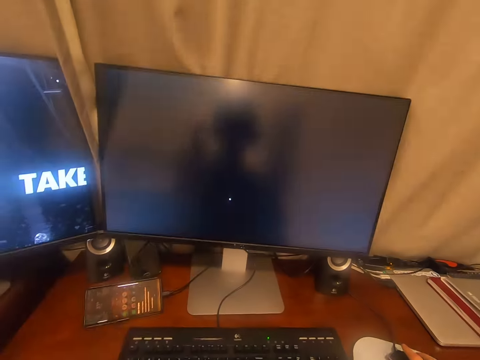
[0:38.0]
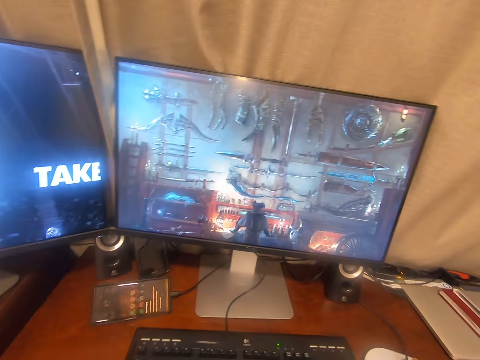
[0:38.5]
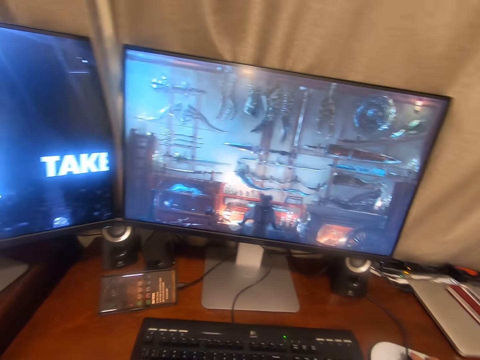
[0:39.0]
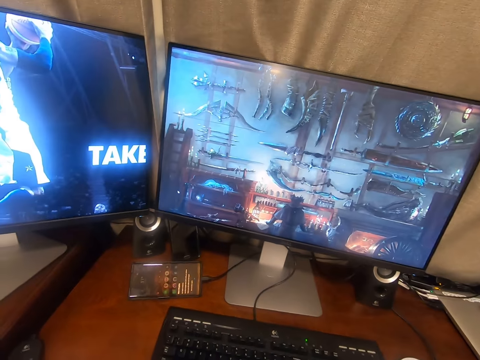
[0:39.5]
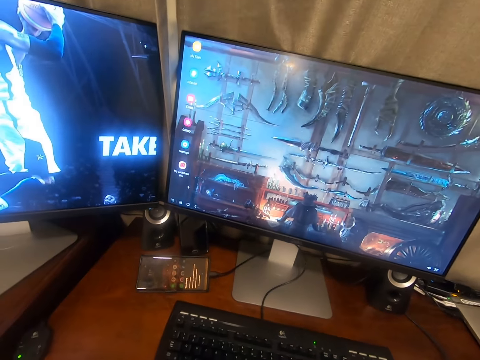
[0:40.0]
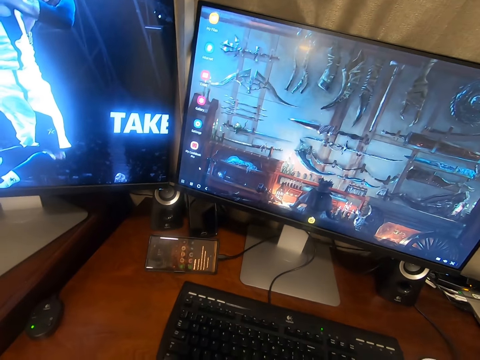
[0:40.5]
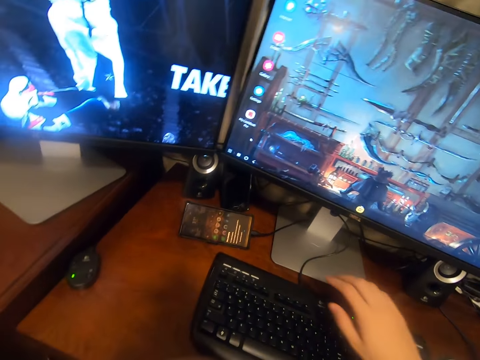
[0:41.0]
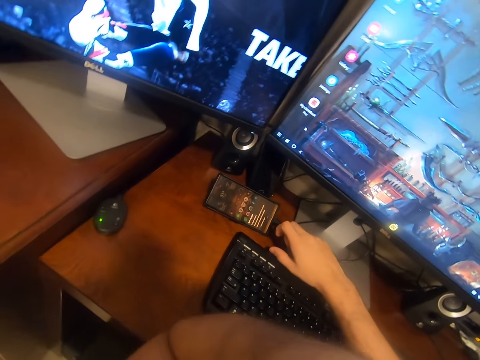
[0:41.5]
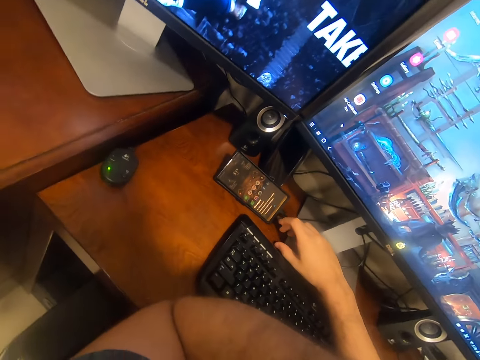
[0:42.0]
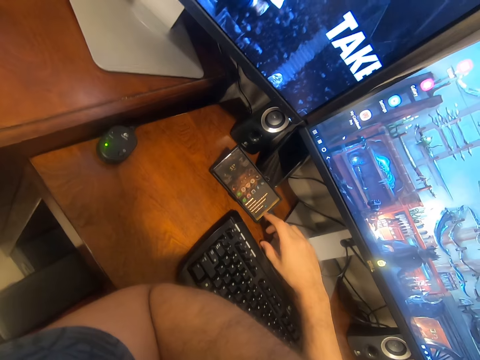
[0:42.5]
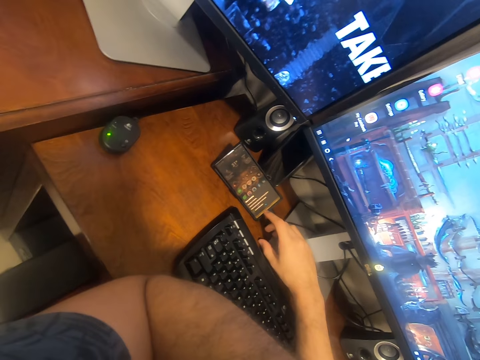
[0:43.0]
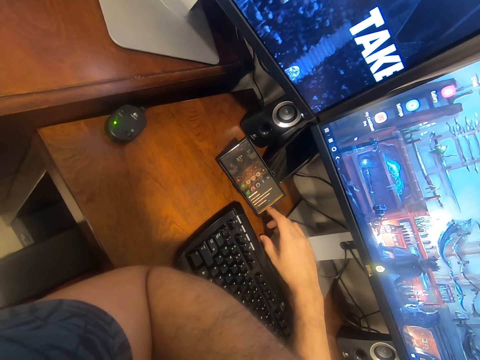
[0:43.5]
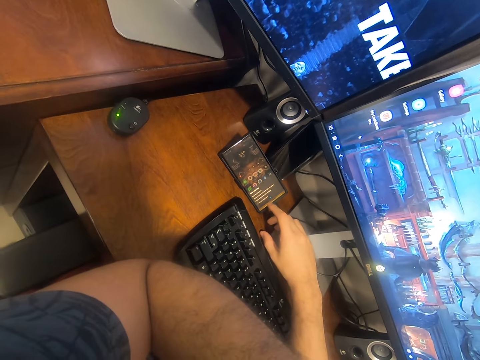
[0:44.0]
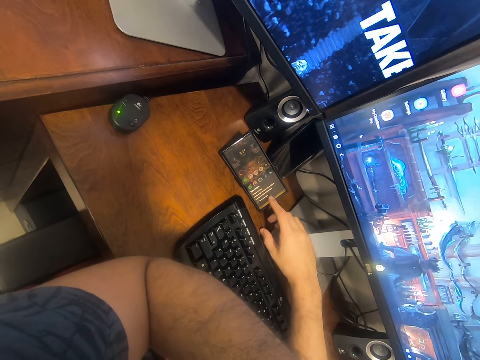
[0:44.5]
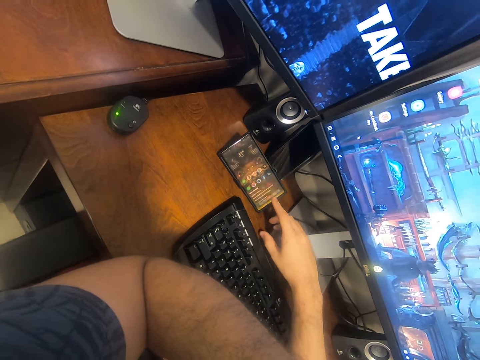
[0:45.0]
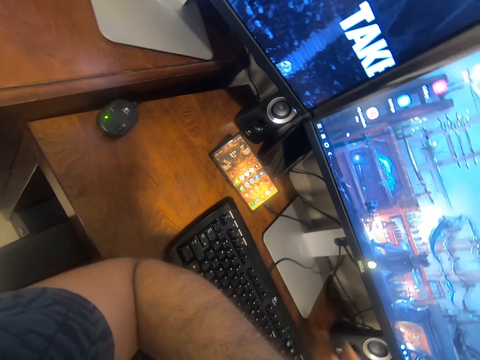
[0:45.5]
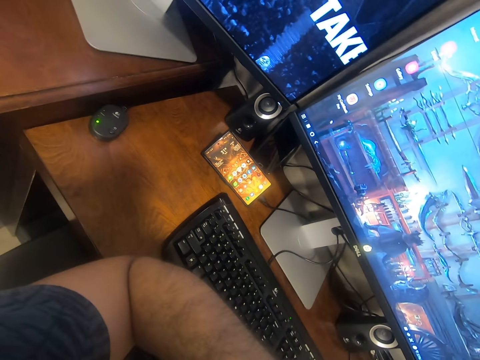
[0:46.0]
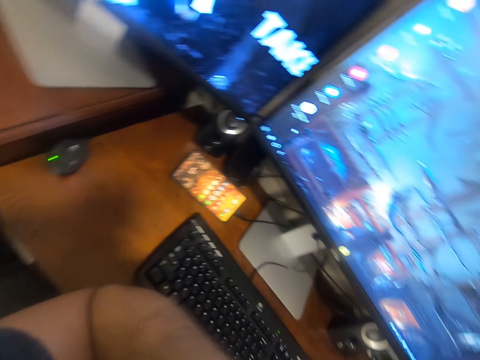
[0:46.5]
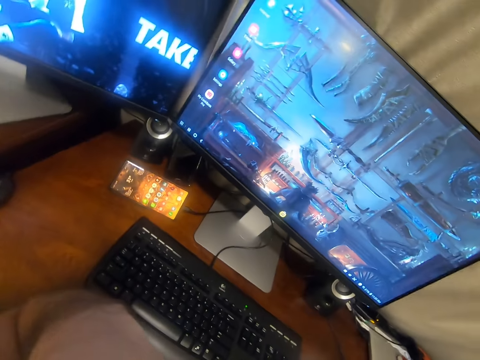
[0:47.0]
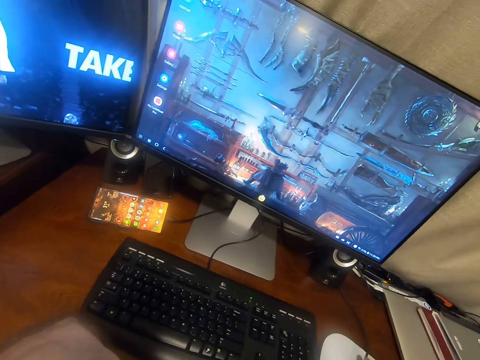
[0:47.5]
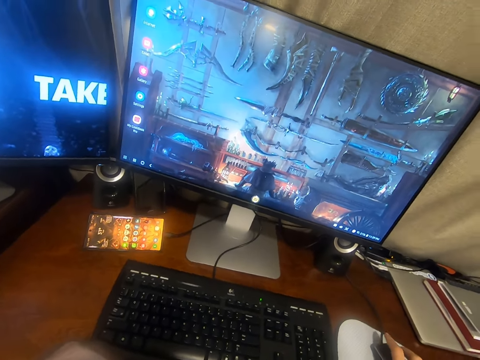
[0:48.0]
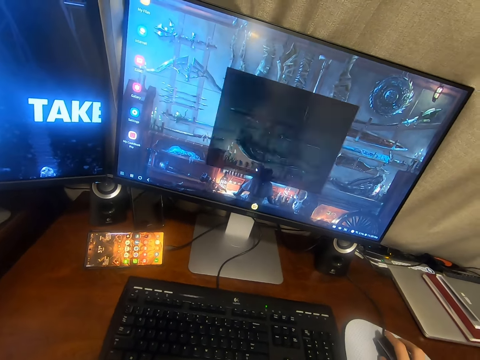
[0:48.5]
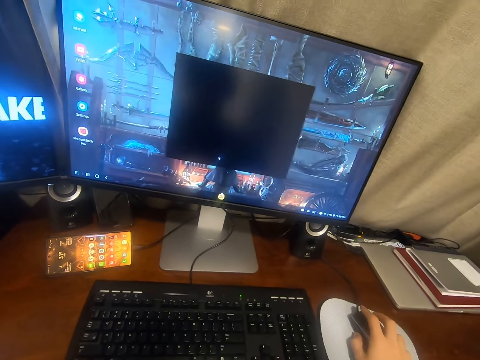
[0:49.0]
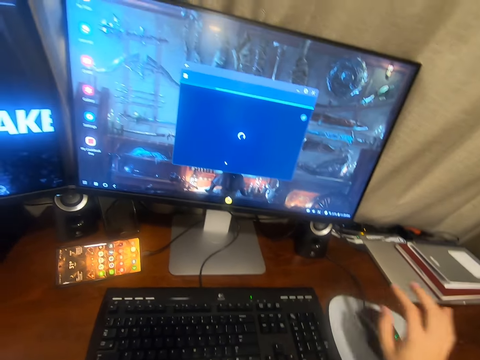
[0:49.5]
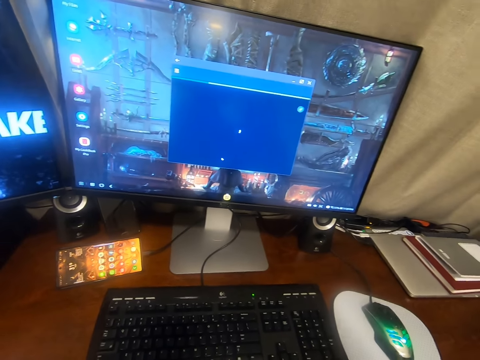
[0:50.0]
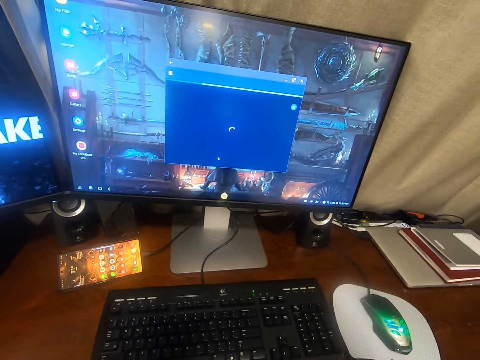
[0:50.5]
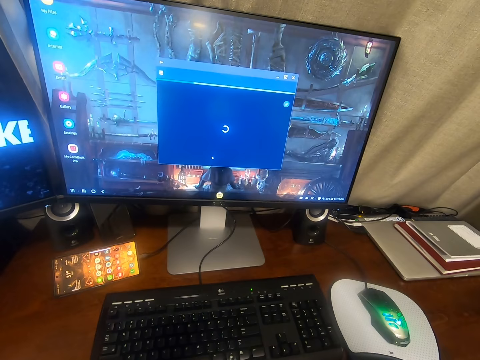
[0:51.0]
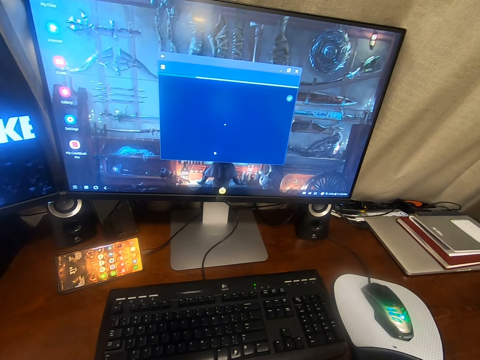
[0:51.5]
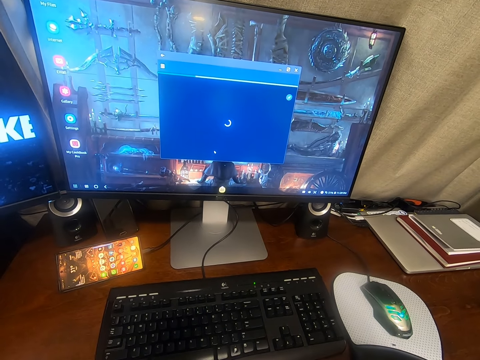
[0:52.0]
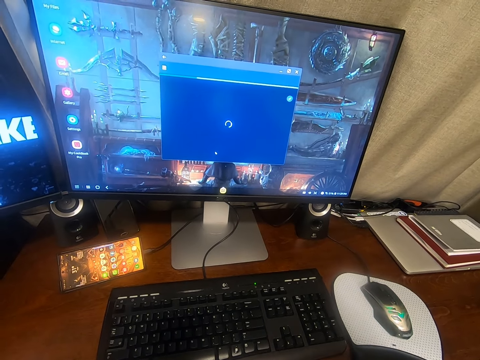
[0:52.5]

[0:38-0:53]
The camera wearer adjusts the camera. They stare at the computer. They operate the computer. They stare at the phone. They adjust a finger. They operate the phone. They stare at the computer. They look aside. They click the mouse. They operate the computer. They lift a hand. They adjust the camera.

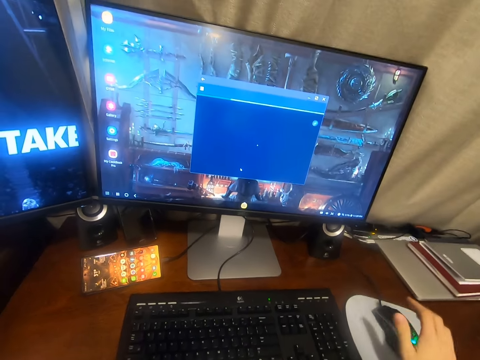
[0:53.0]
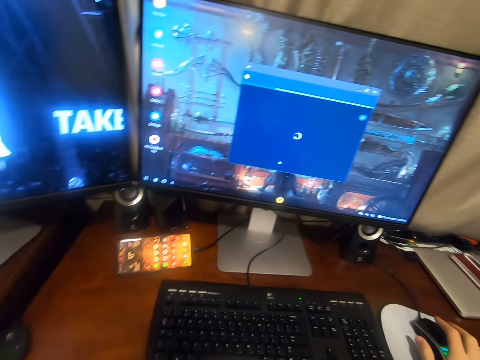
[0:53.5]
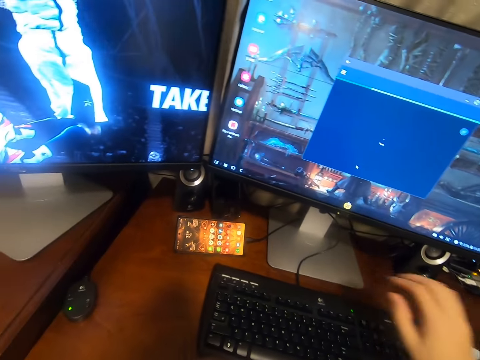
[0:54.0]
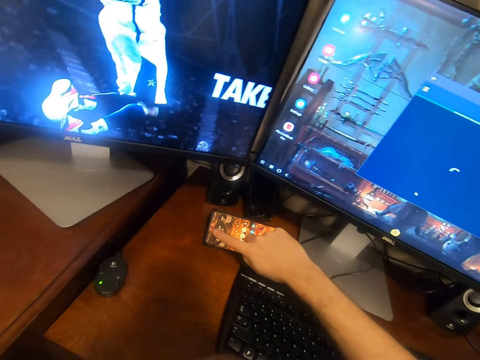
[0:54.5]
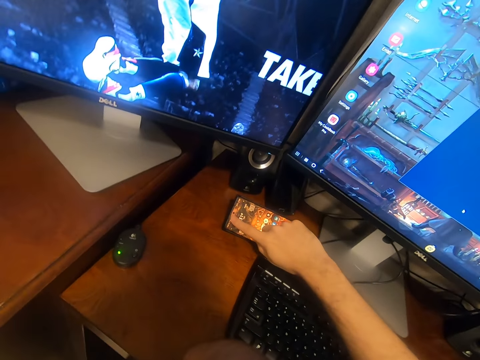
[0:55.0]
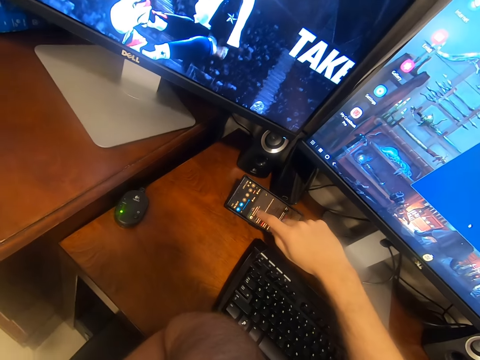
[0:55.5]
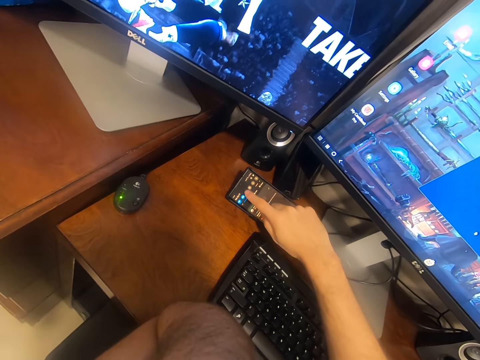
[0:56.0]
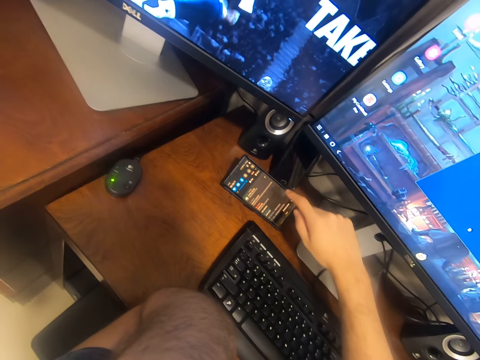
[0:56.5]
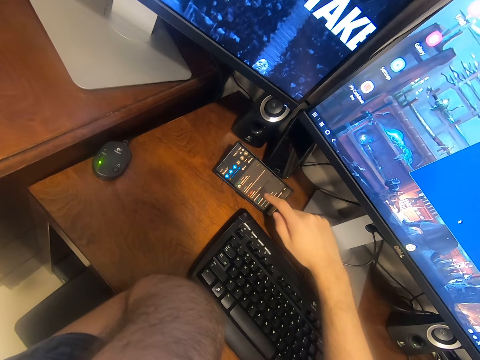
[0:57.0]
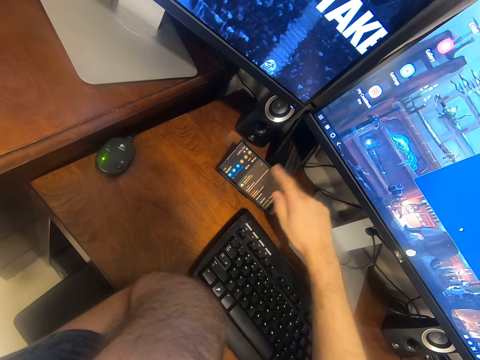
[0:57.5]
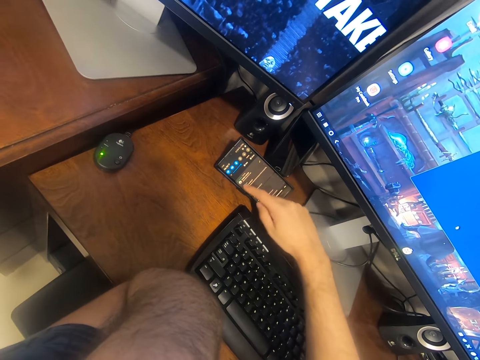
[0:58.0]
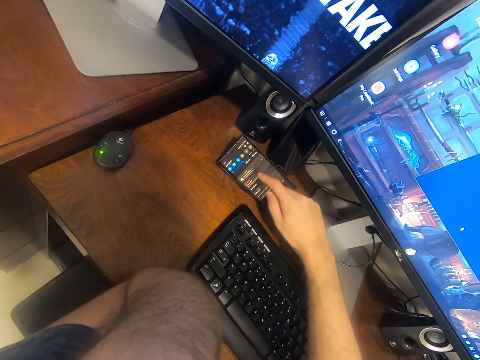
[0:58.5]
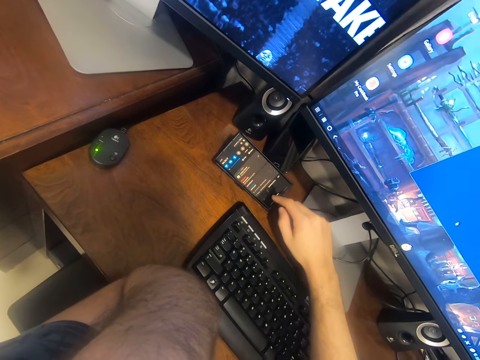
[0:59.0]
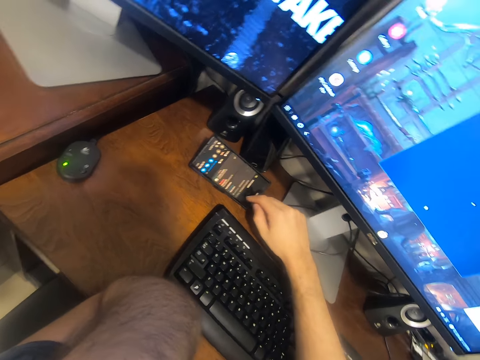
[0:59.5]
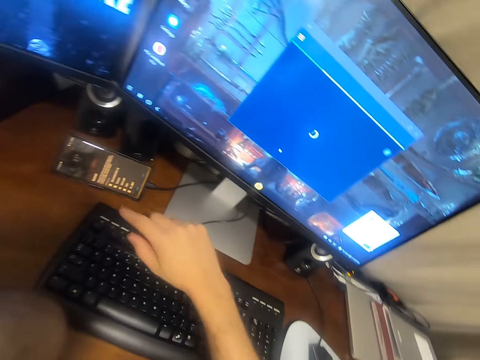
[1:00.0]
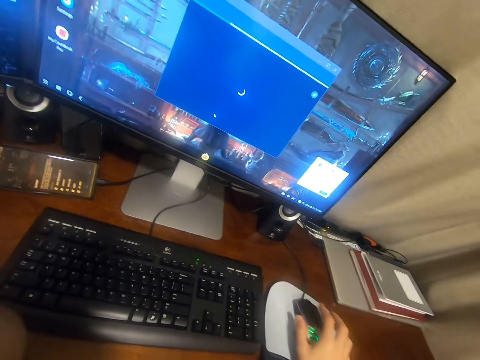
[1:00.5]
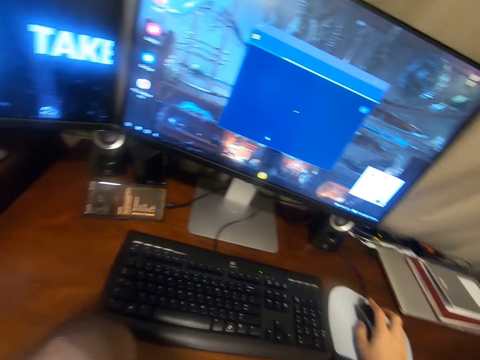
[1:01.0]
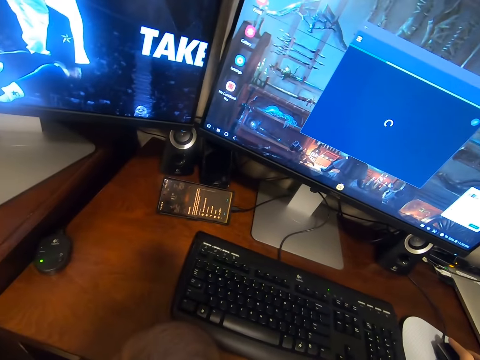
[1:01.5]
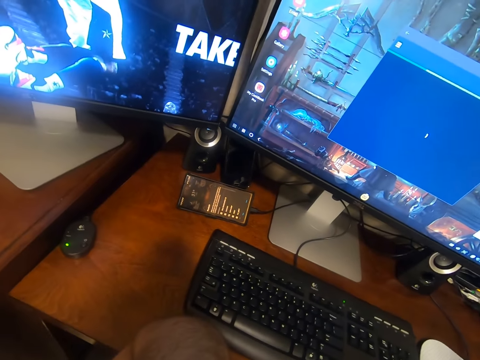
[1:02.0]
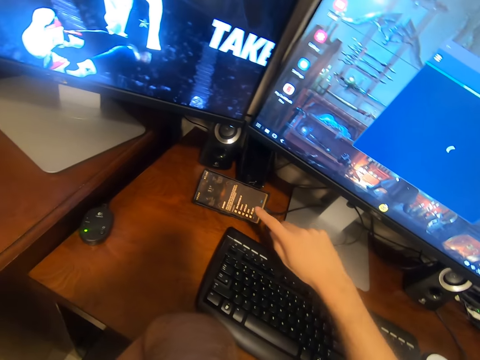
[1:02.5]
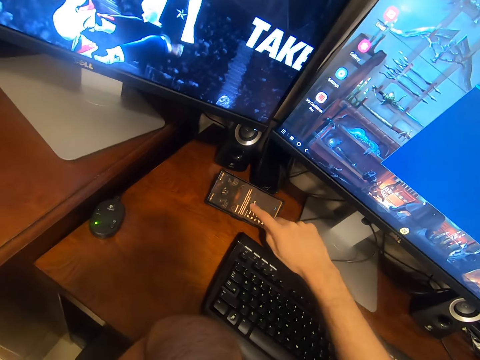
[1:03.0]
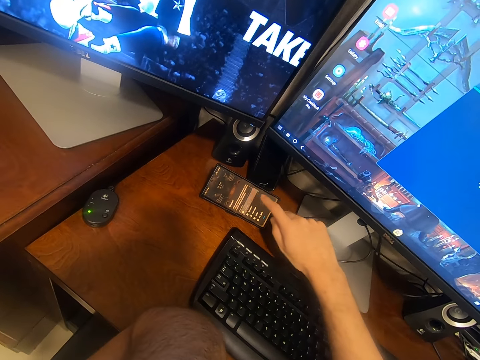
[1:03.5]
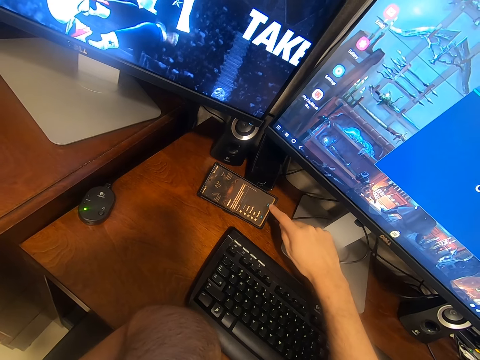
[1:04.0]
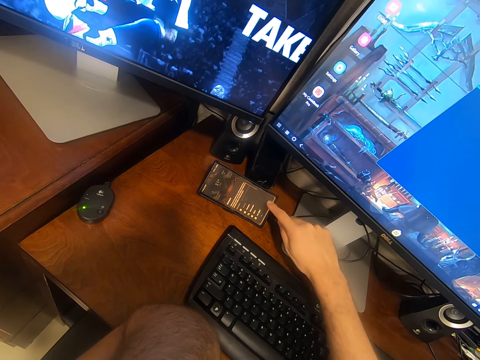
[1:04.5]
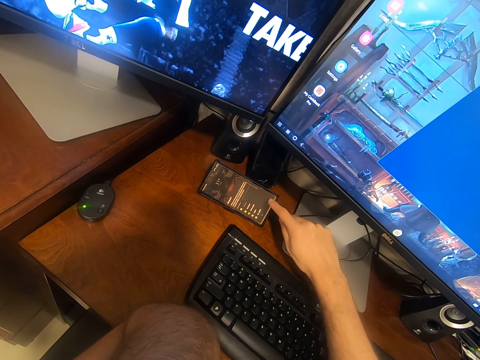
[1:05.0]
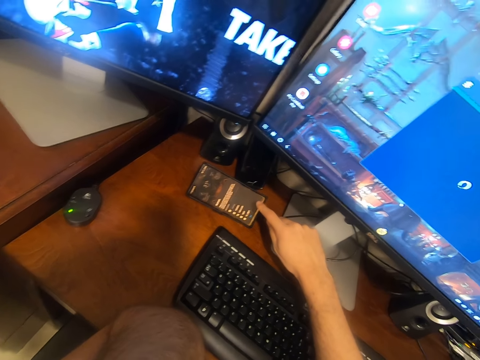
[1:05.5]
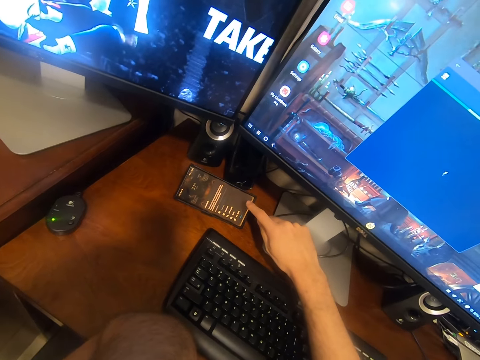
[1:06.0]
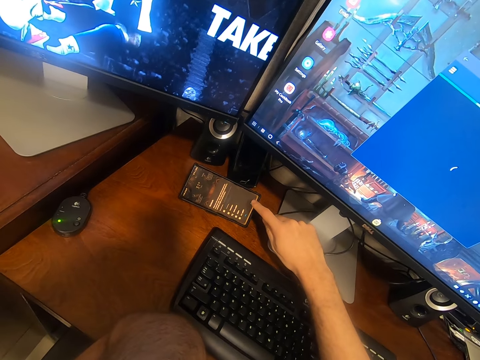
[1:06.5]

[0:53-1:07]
The camera wearer drops a hand. They hold the mouse. They touch the mouse. They operate the phone. They touch the mouse. They hold the mouse. They look aside. They operate the phone.
